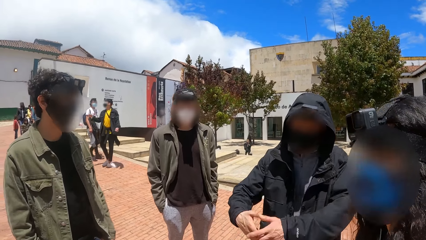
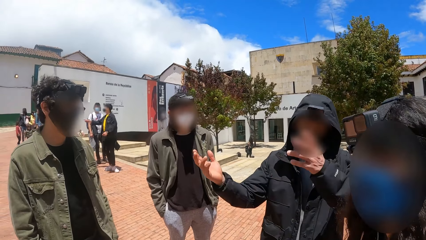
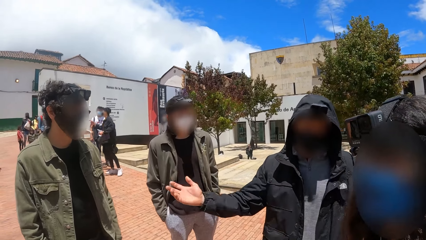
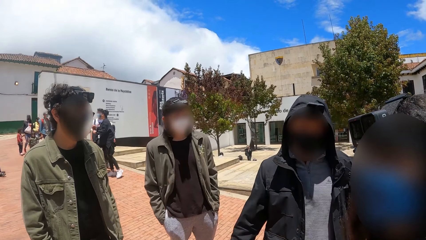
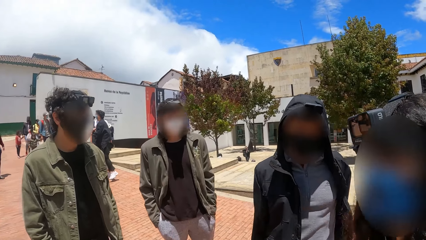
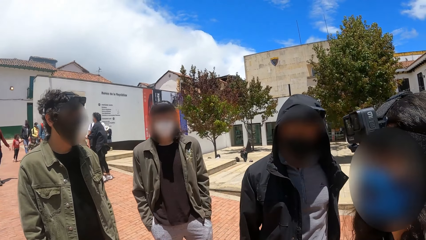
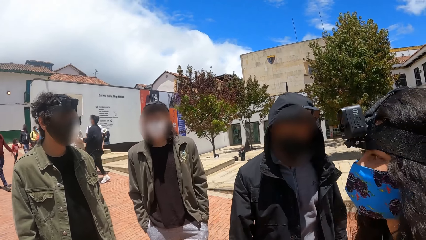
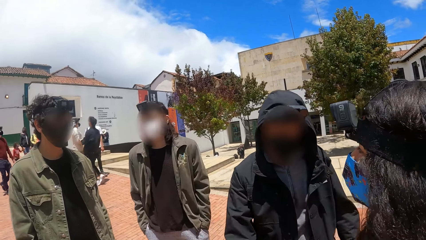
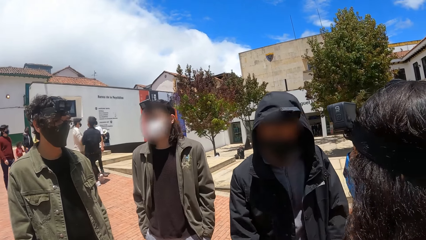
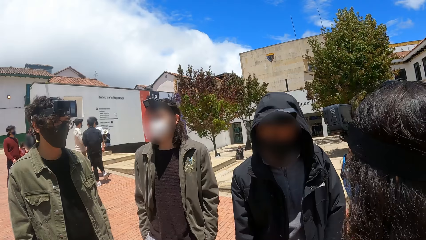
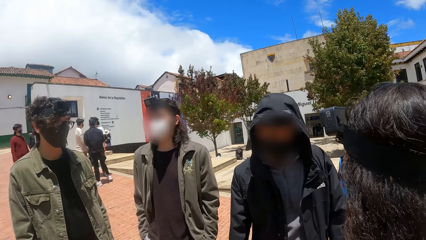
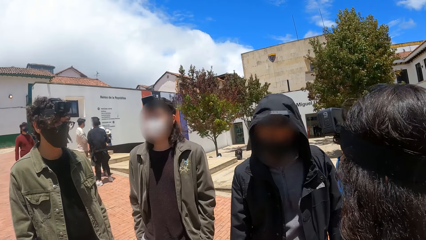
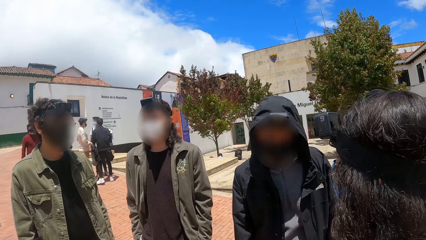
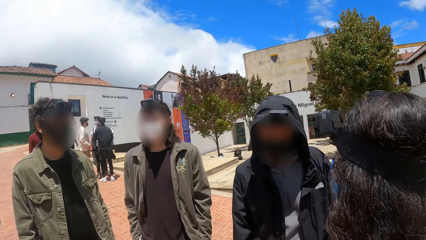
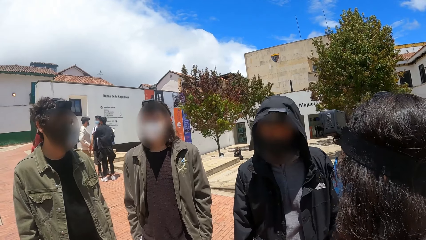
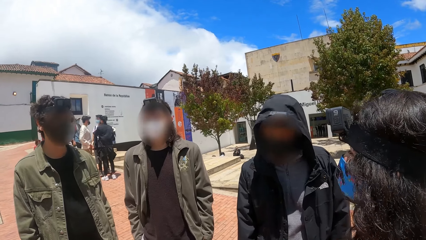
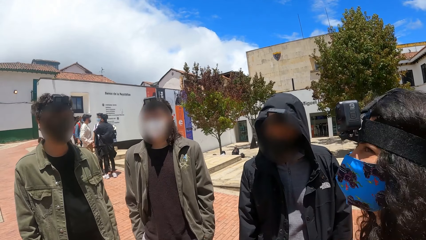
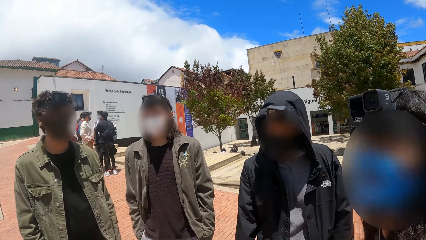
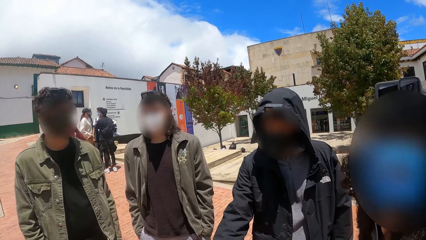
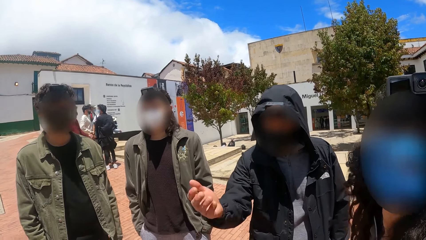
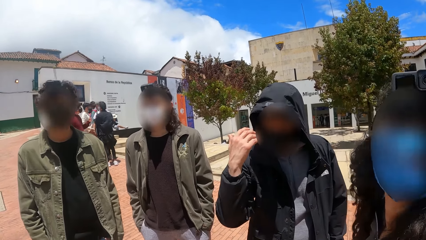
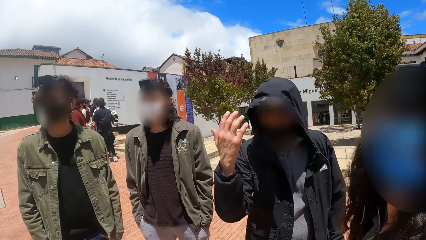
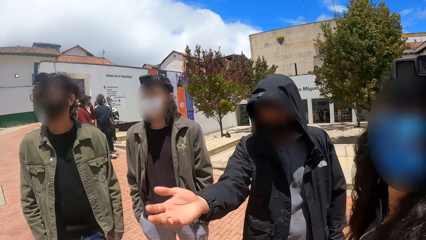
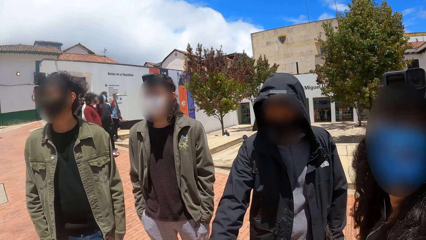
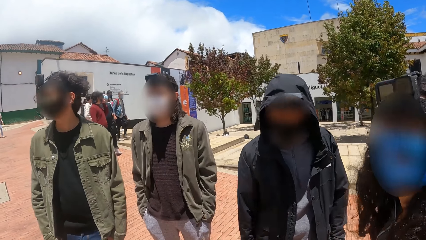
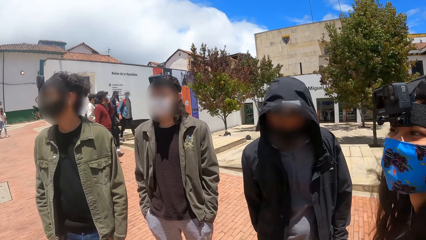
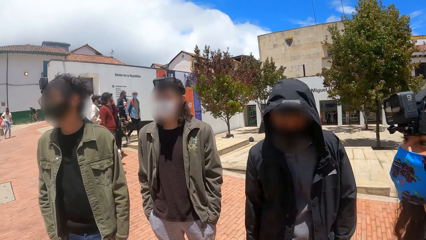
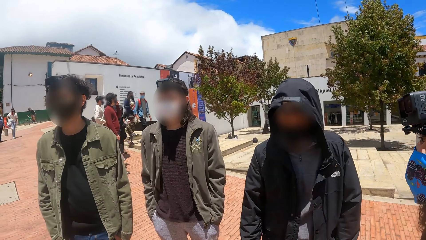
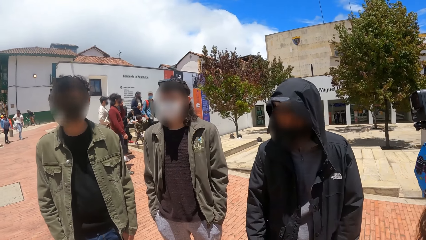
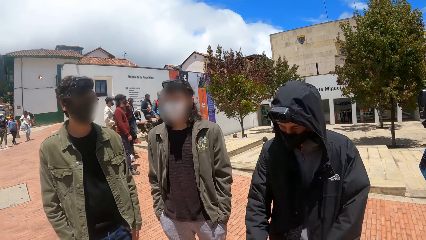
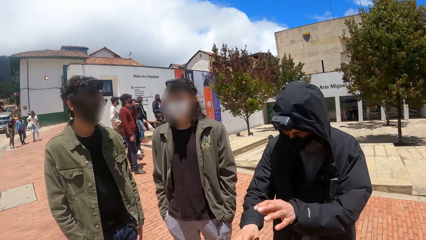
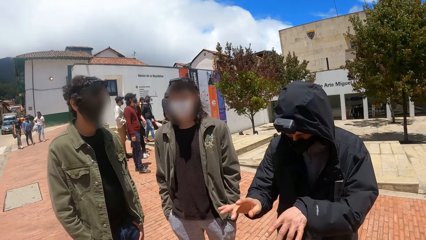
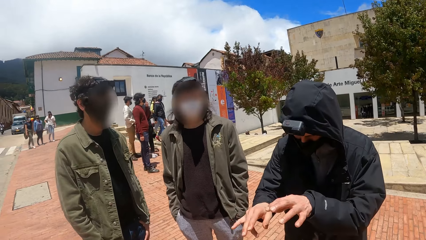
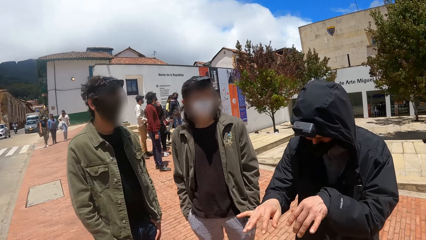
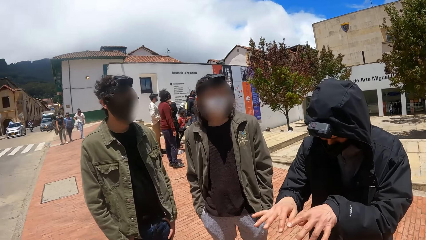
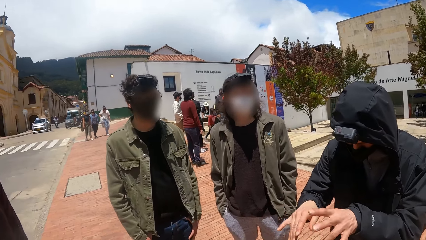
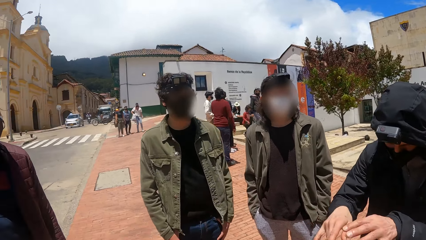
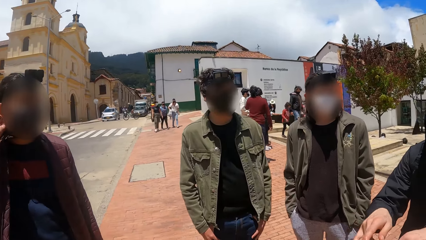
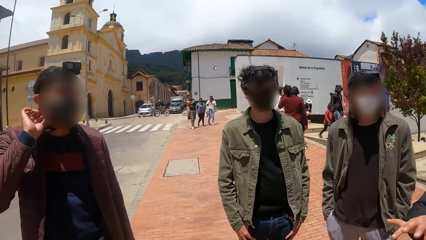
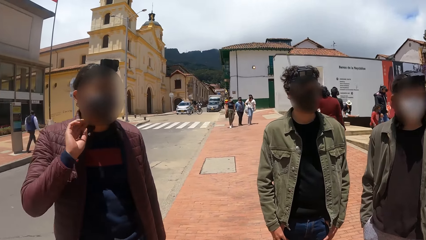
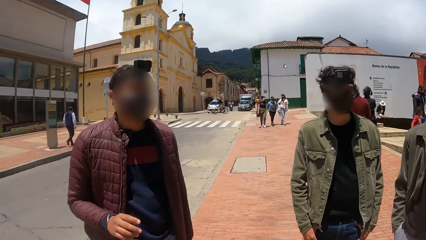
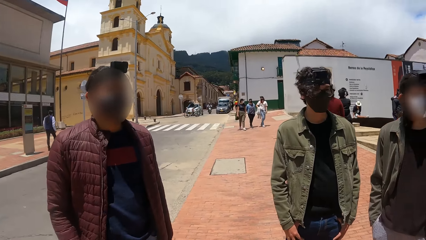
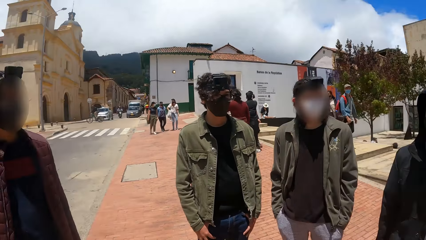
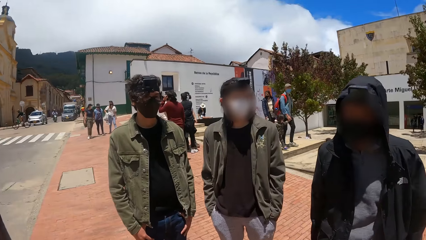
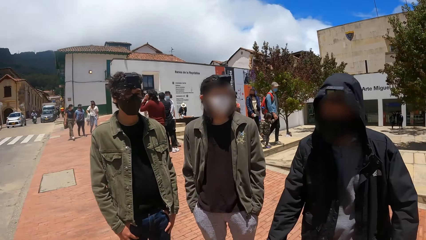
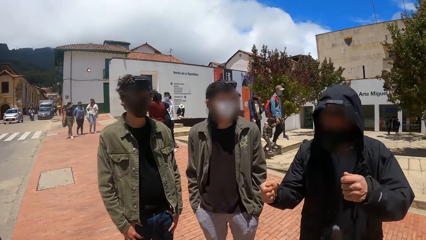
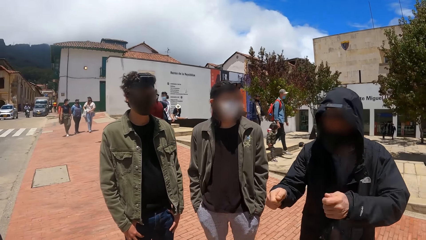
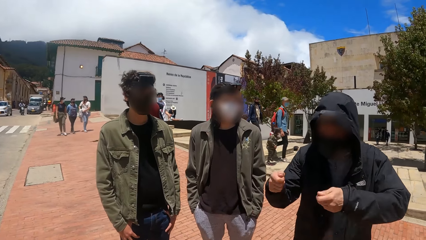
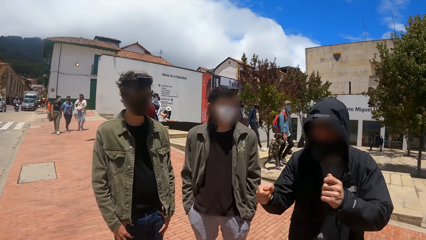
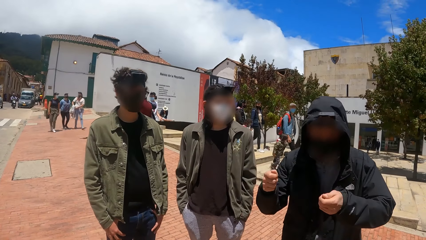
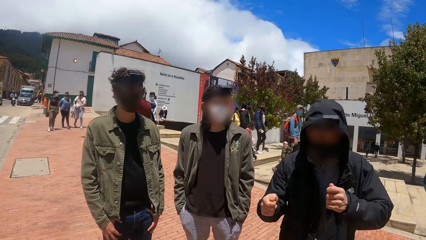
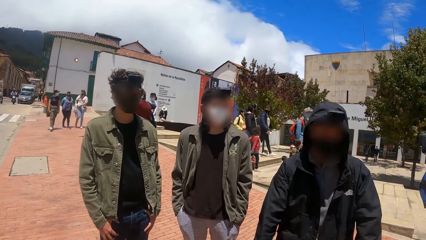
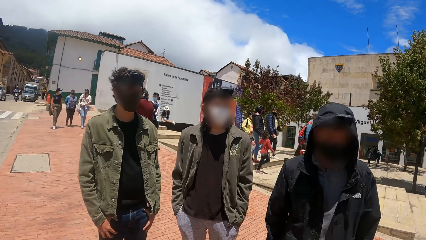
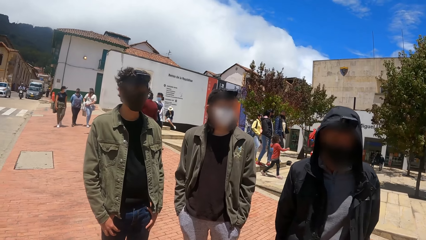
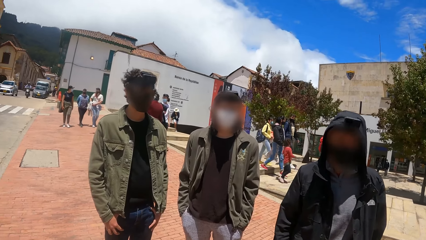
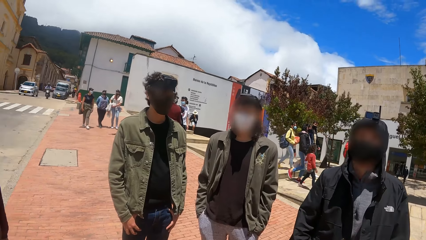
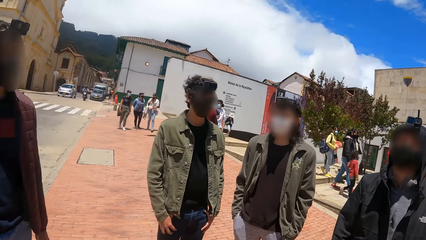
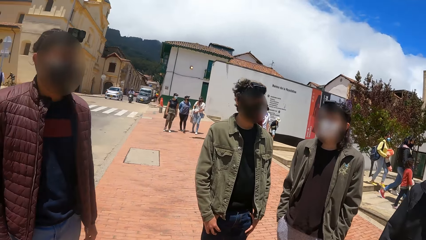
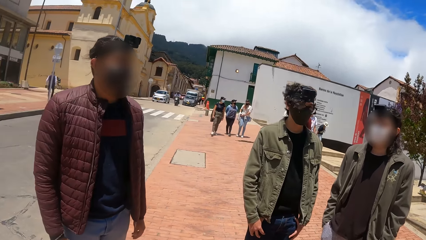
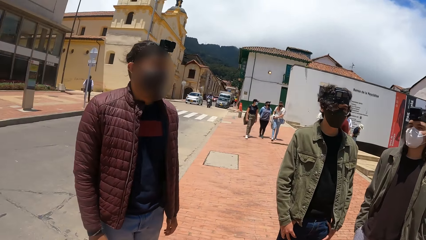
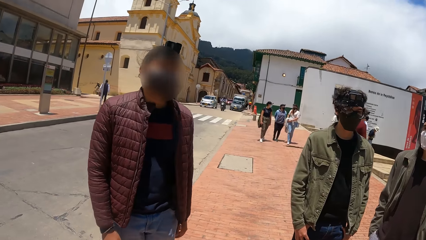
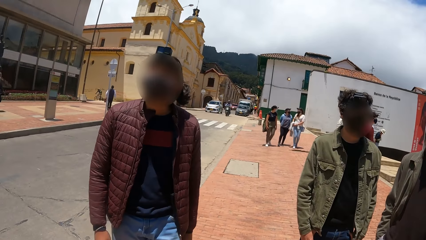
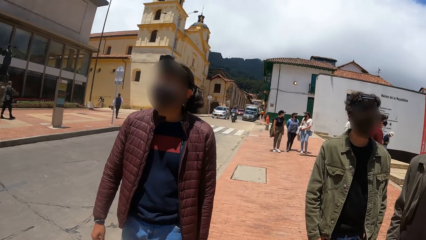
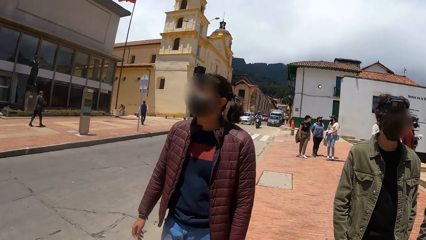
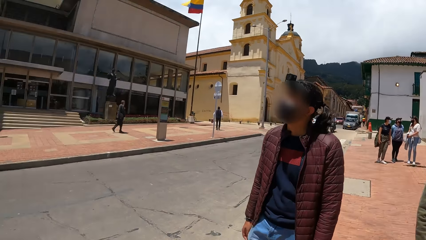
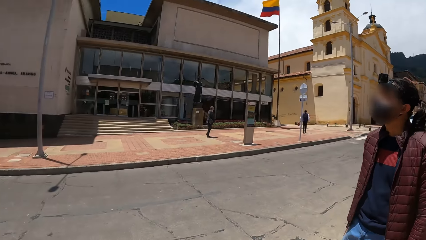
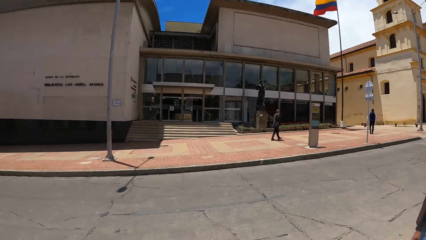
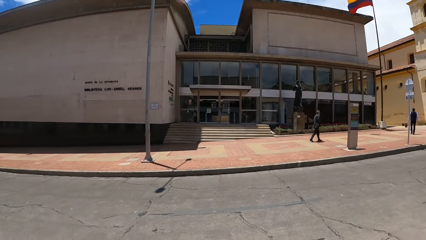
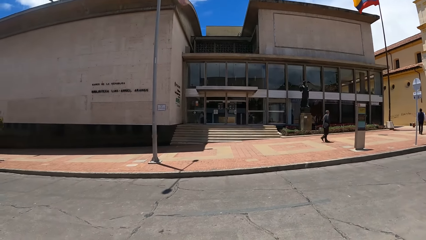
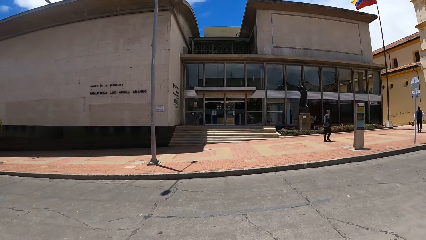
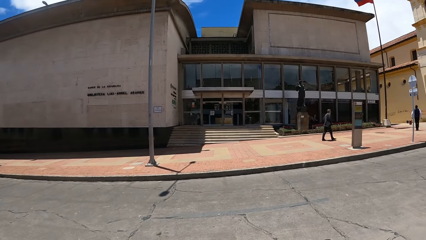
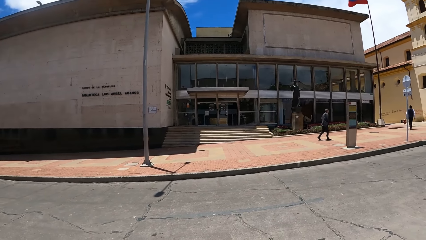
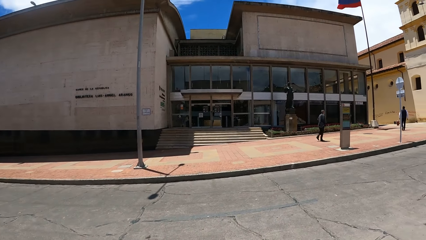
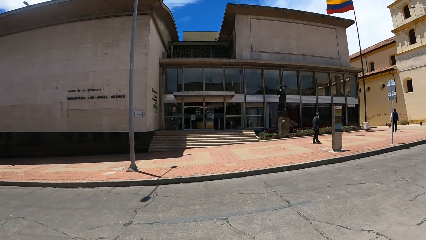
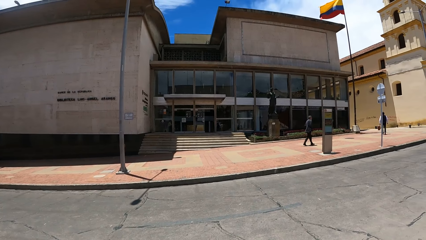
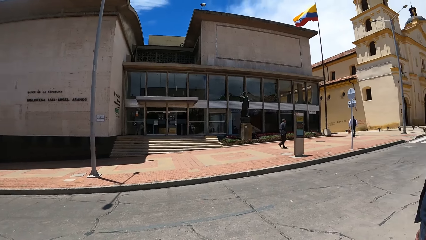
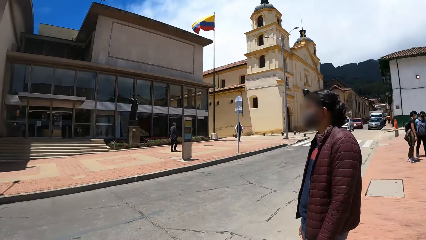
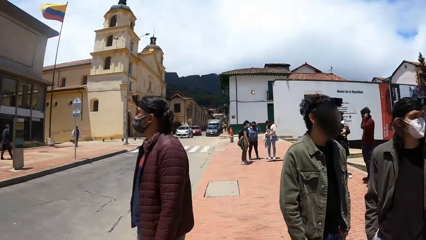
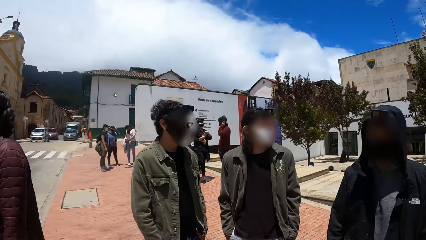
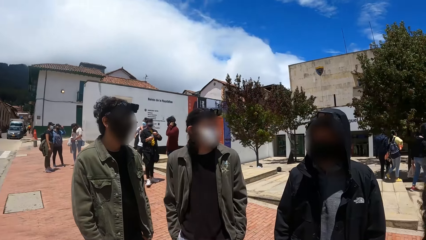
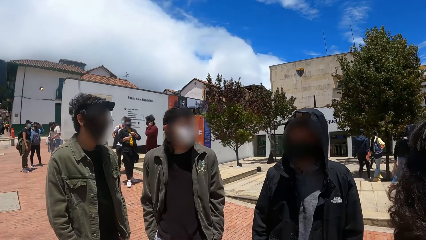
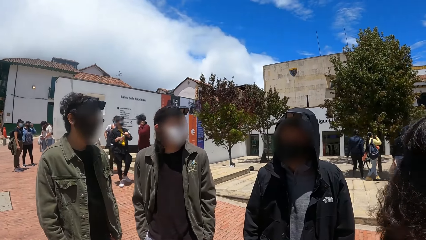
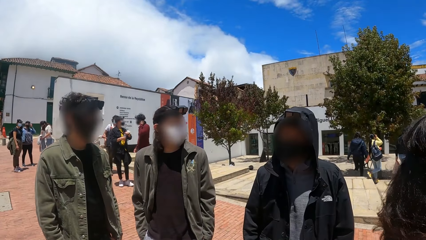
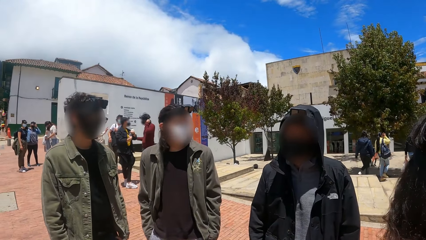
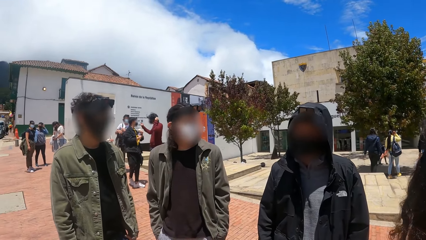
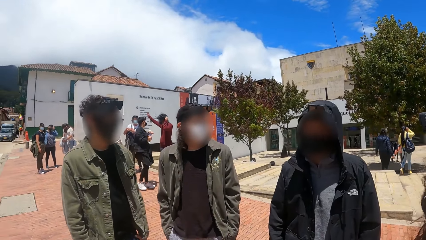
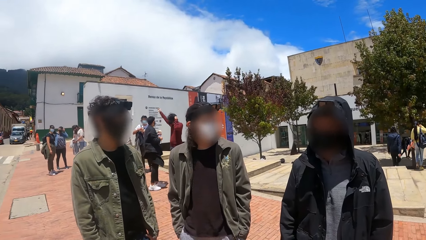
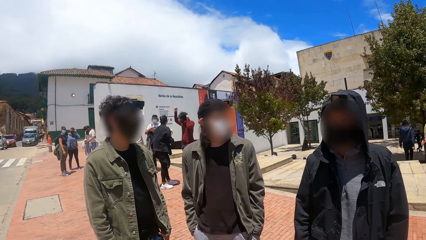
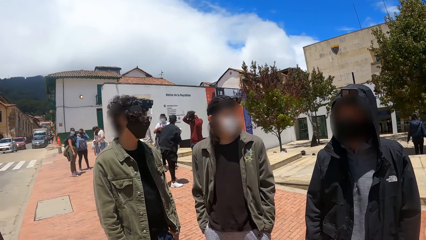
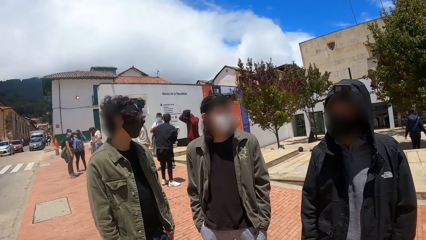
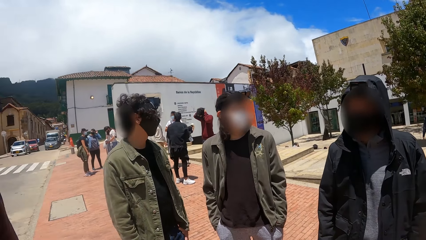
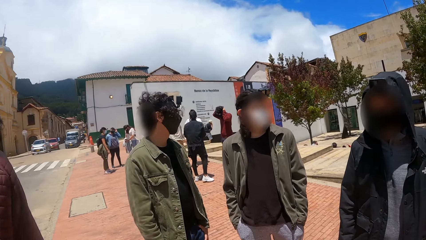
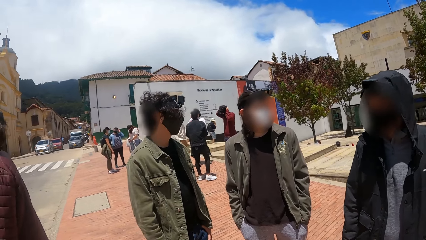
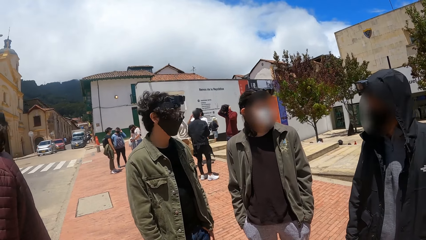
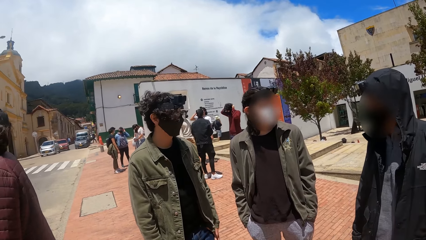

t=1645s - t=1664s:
The camera wearer converses with a man. The man interacts with the camera wearer. The camera wearer looks around.
